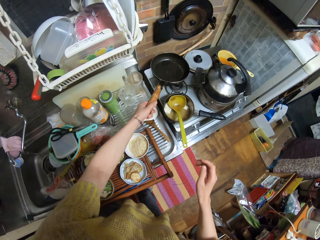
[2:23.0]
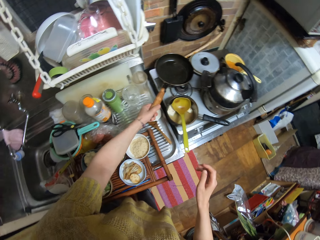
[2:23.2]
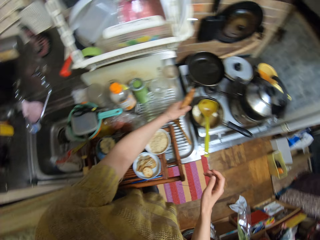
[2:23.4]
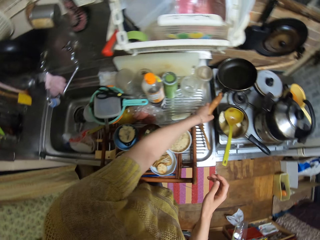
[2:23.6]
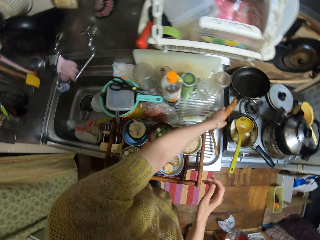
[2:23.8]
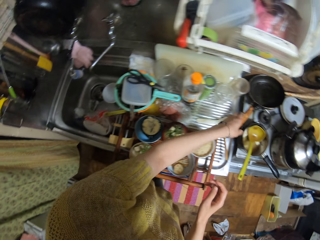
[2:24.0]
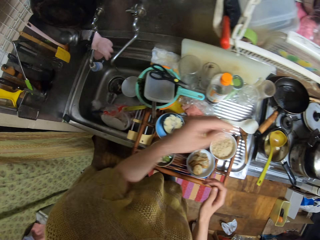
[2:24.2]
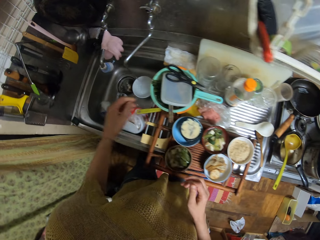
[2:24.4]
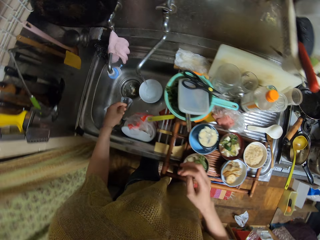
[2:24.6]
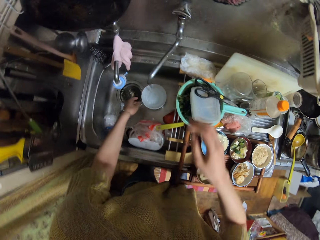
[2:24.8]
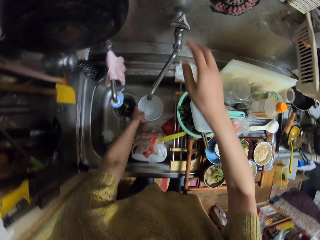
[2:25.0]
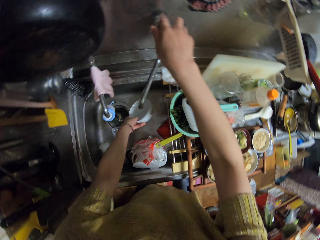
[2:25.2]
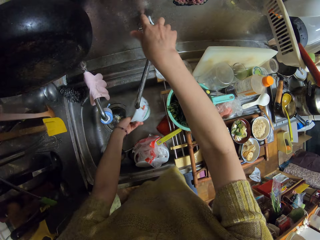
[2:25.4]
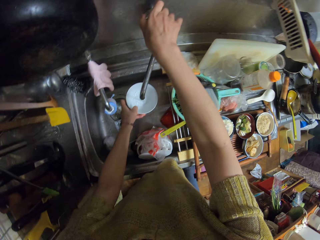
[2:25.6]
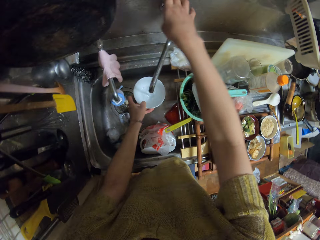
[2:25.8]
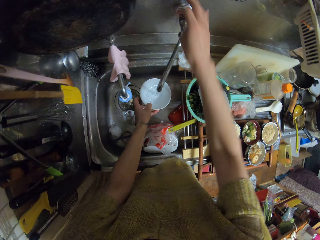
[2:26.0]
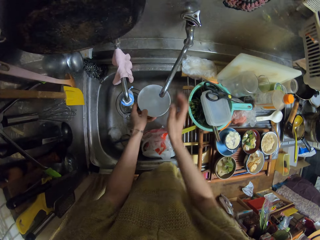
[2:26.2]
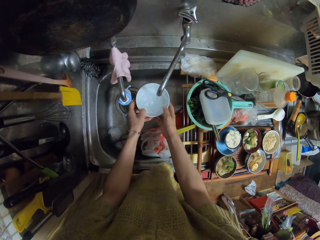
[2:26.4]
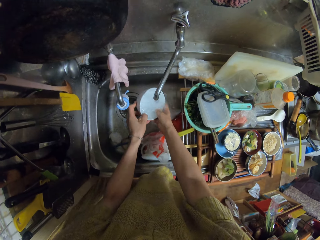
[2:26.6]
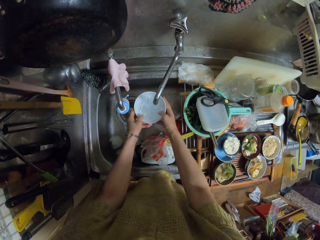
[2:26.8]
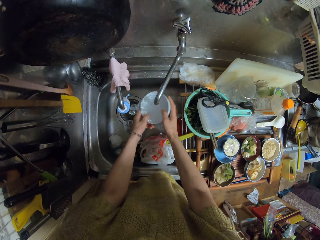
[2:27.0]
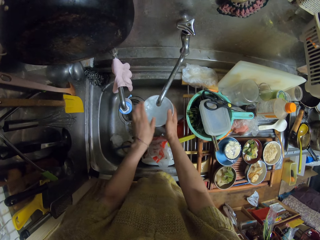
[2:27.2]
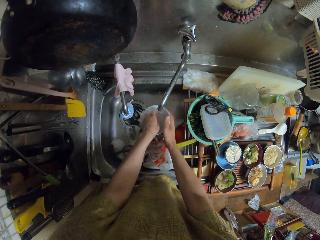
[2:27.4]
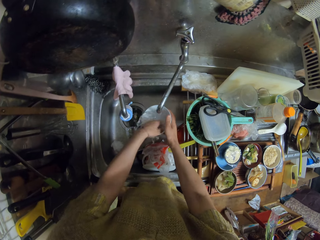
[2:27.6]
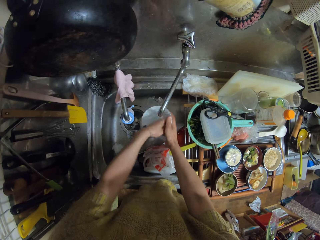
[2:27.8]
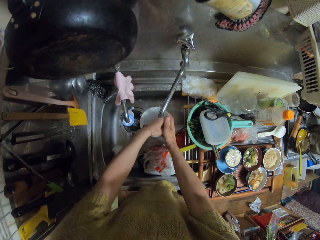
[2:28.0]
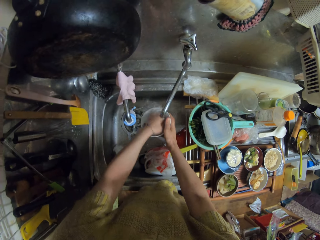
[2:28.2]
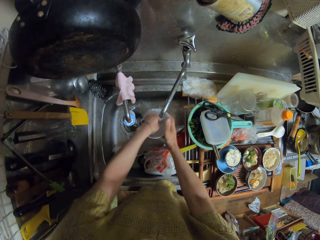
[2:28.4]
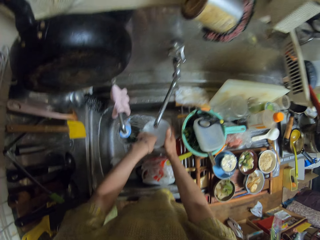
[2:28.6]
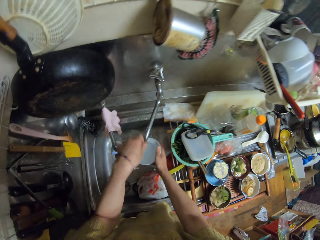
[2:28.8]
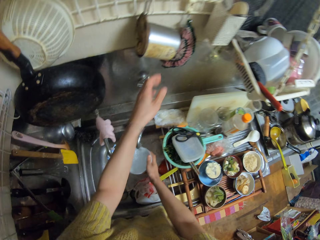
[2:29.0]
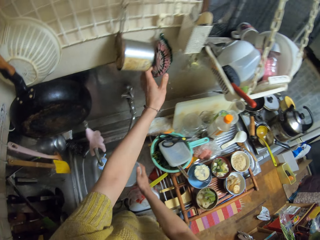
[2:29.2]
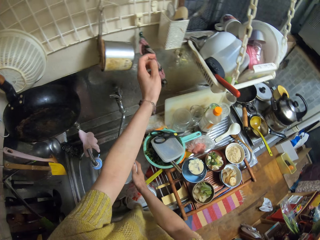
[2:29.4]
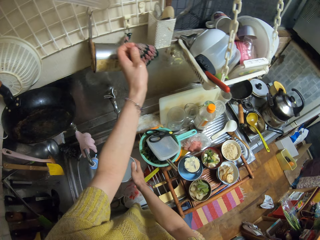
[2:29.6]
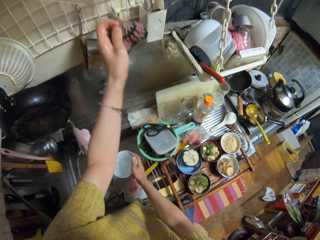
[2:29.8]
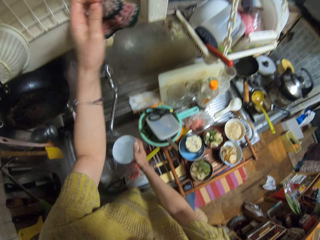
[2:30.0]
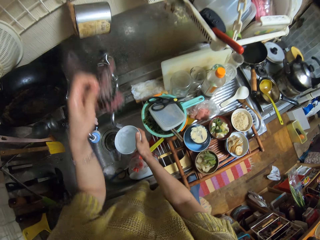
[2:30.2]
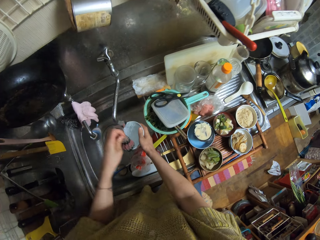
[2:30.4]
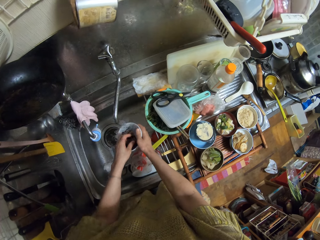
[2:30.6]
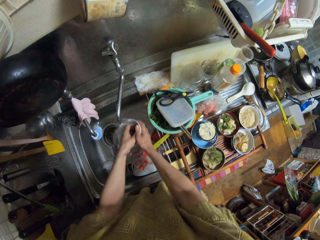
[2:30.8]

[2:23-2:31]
The camera wearer places the cooking pan on the gas cooker. They pick up a bowl from the sink. They open the sink tap. They rinse the bowl with water from the sink. They pick up a sponge from a hanger.

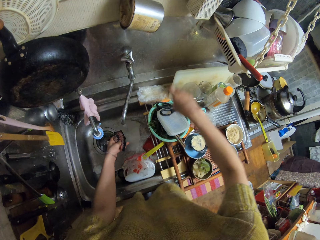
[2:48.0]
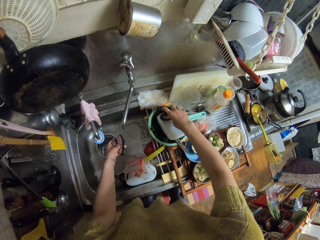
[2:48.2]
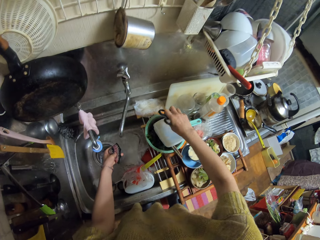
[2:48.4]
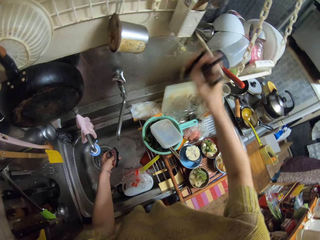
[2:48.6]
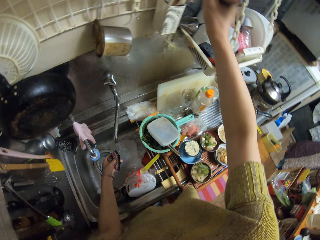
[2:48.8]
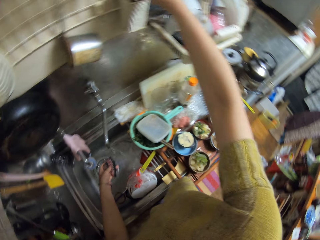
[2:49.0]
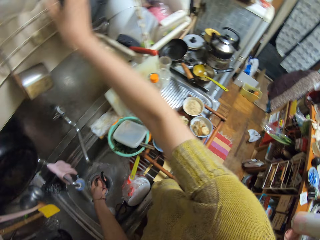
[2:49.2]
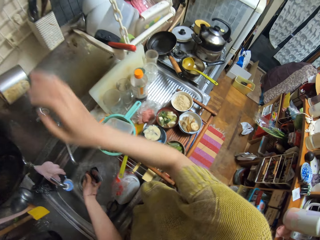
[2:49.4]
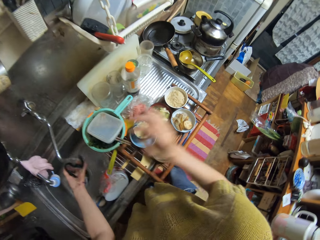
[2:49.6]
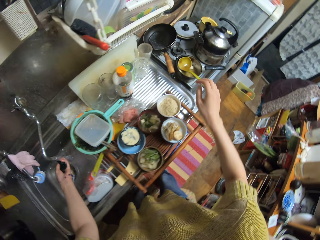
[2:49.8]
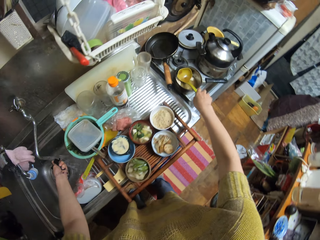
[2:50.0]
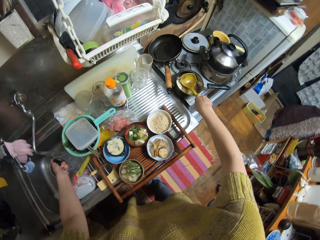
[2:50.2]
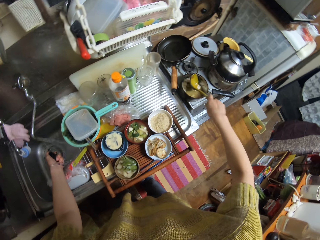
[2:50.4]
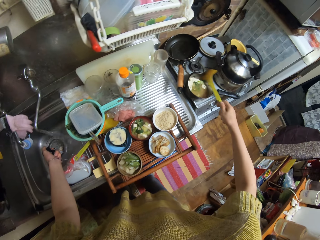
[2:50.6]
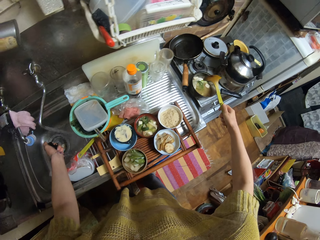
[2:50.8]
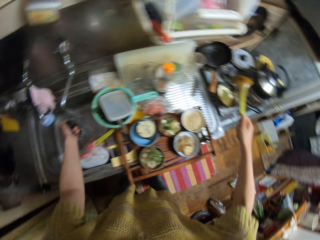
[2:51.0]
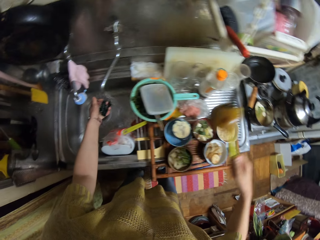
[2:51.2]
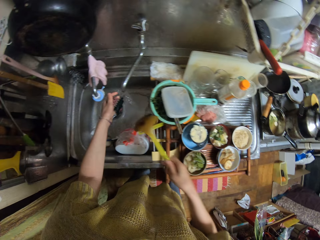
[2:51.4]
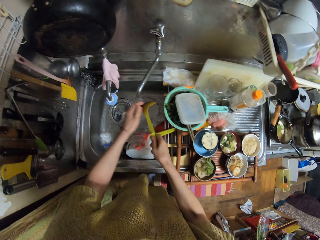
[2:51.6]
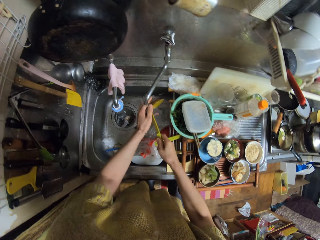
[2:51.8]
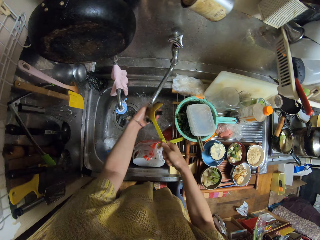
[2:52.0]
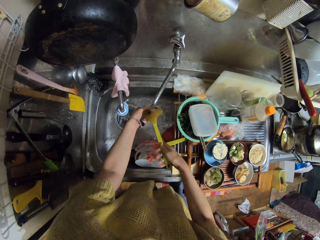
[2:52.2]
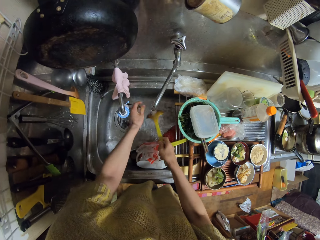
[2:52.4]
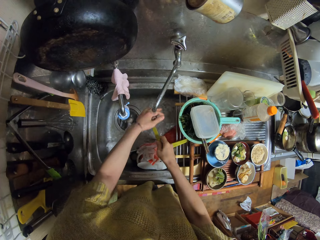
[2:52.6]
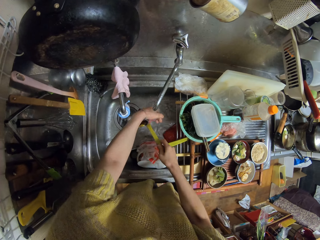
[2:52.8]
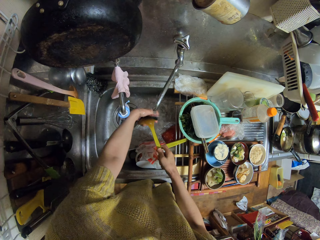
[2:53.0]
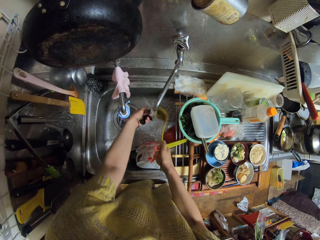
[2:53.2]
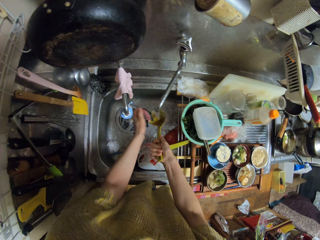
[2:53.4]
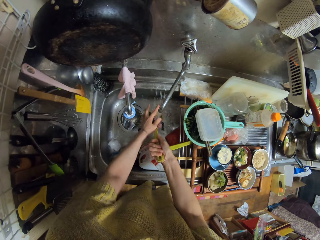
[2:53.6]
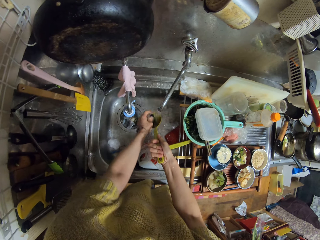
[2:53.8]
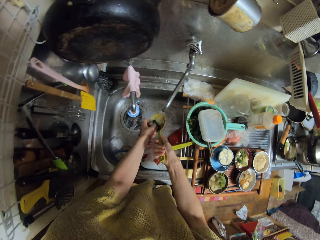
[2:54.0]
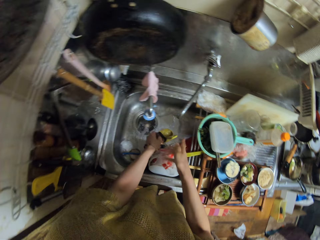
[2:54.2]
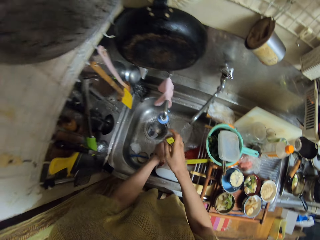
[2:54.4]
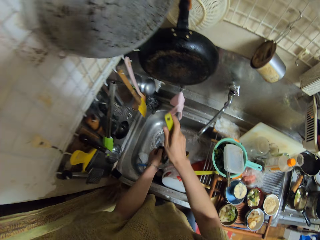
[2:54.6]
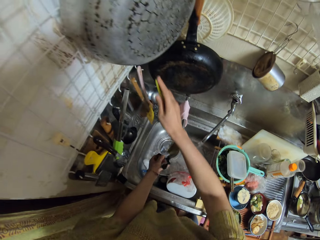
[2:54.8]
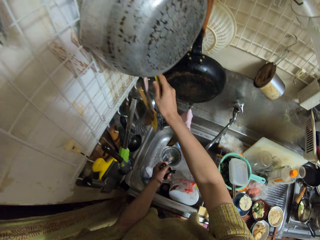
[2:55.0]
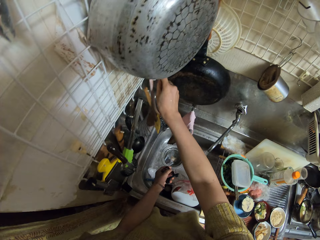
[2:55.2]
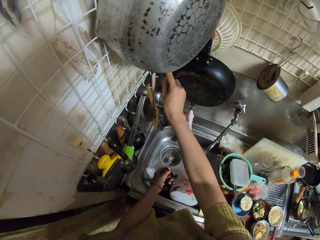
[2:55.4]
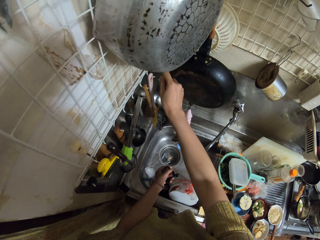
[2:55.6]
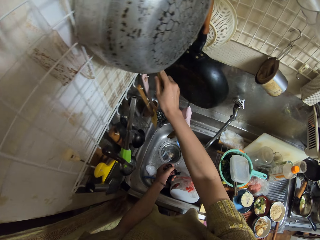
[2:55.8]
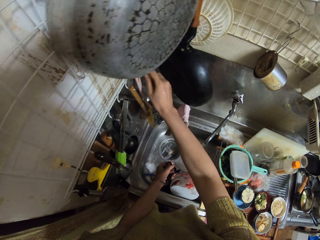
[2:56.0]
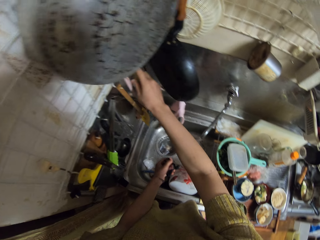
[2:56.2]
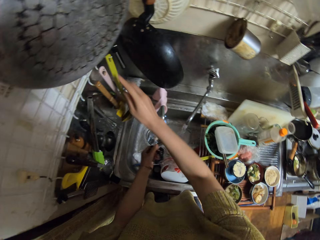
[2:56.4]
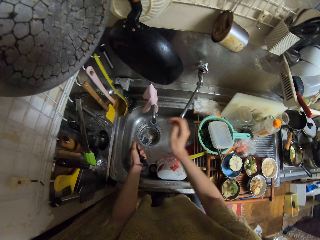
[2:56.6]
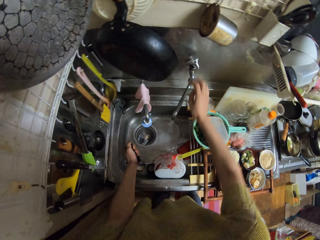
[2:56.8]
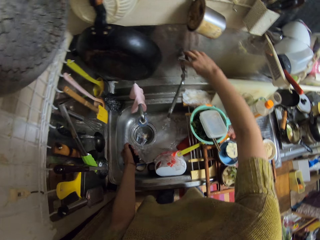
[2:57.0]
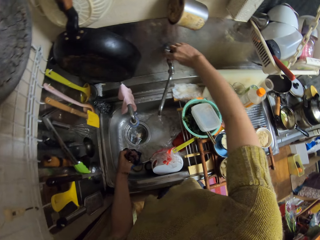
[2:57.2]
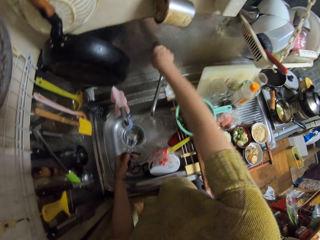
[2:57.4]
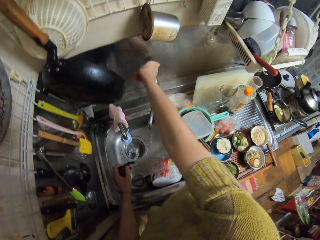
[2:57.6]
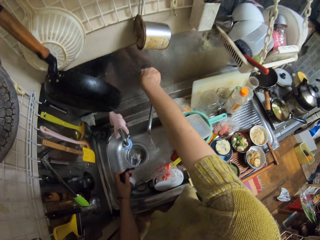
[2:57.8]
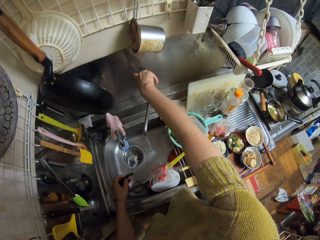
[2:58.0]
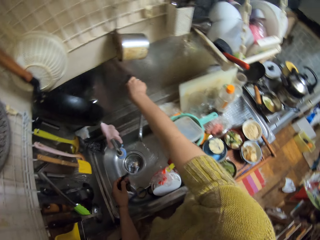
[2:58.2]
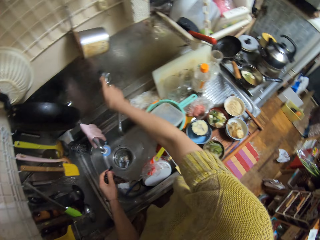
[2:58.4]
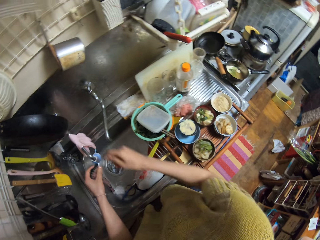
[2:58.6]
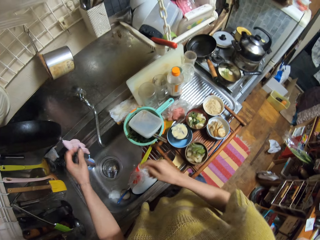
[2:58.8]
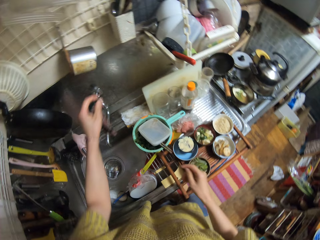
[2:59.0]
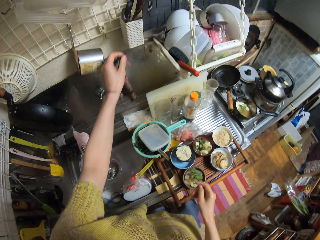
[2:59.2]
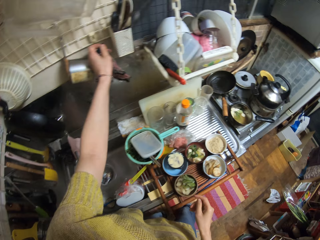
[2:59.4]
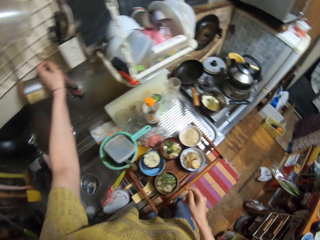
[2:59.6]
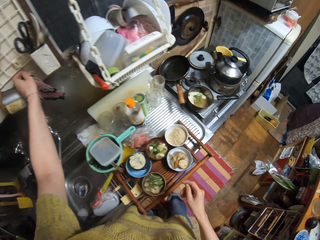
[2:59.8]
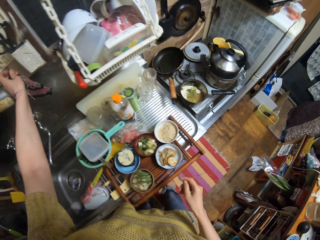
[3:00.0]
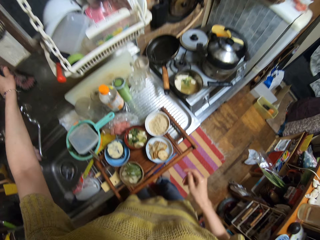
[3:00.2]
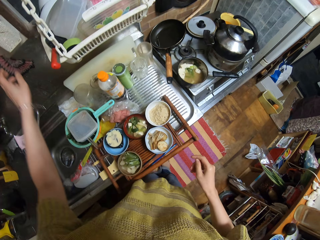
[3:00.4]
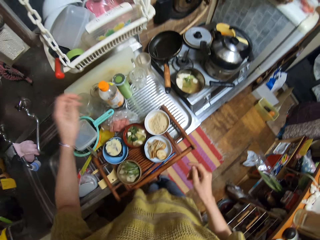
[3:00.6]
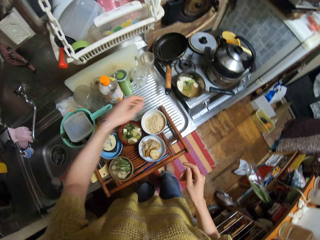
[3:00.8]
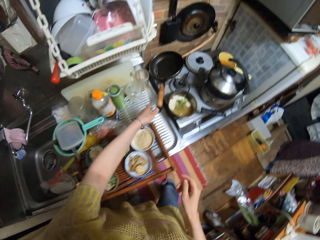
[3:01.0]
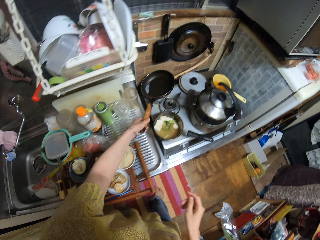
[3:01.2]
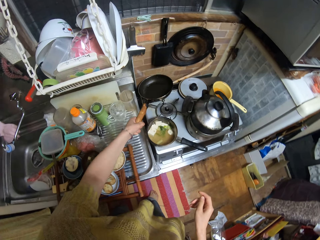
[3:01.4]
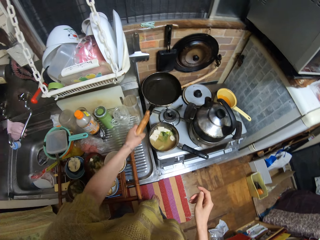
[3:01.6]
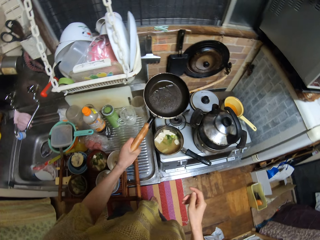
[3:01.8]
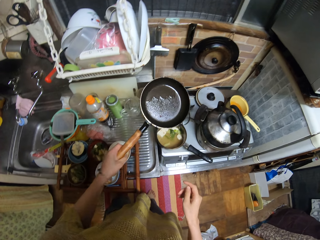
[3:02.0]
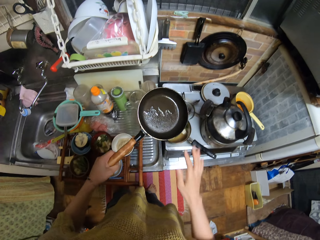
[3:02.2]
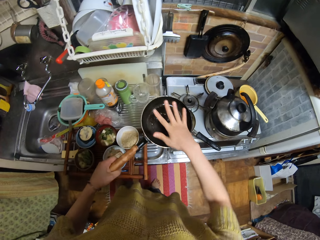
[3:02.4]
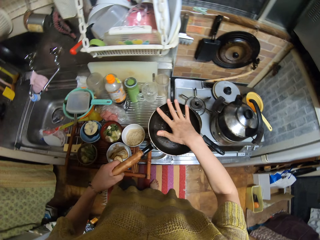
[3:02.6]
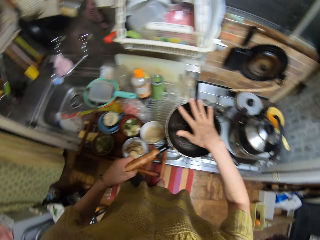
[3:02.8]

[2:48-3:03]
The camera wearer picks up the scissors from a plastic container. They put the scissors in the spoon rack. They squeeze the water in the dishcloth or sponge. They pick up a yellow porcelain soup ladle or spoon from the saucepan. They wash the spoon with the sponge and water from the sink tap. They hang the yellow porcelain soup ladle spoon in the mounted utensil rack. They close the sink tap. They hang the dishcloth back on the dish rack. They carry the frying pan from the cooker.
